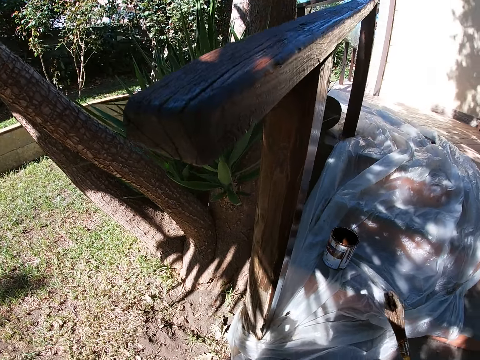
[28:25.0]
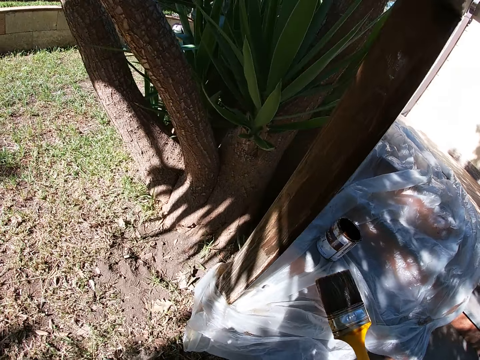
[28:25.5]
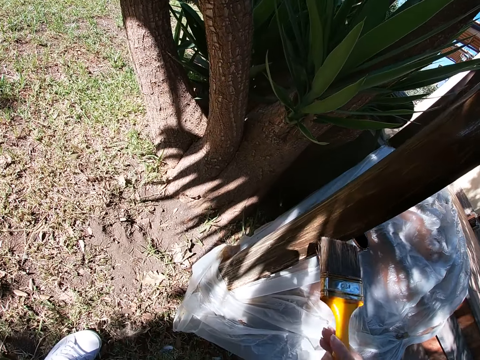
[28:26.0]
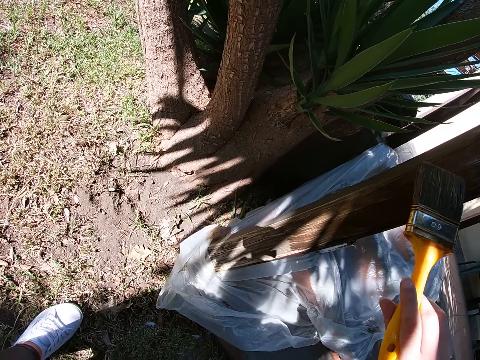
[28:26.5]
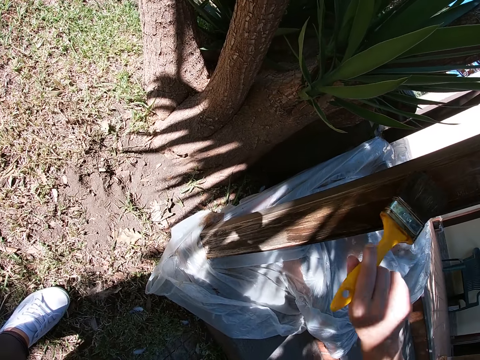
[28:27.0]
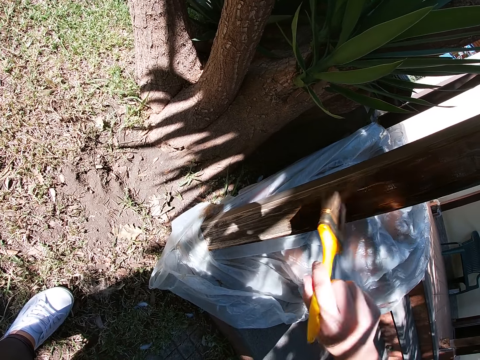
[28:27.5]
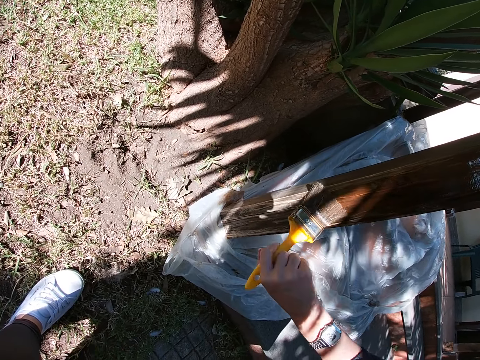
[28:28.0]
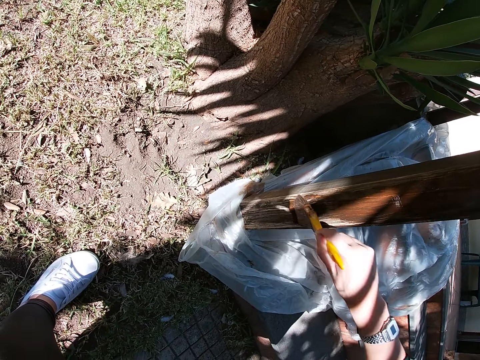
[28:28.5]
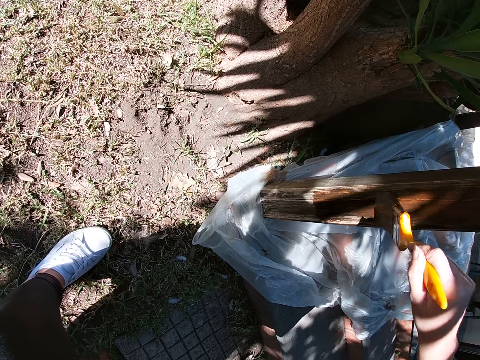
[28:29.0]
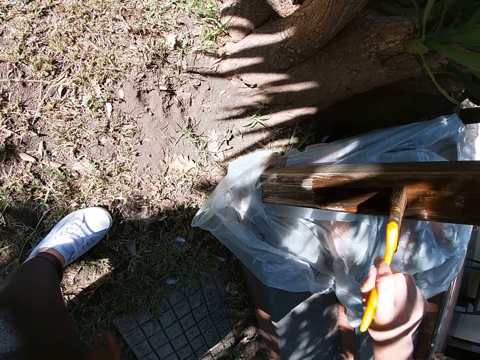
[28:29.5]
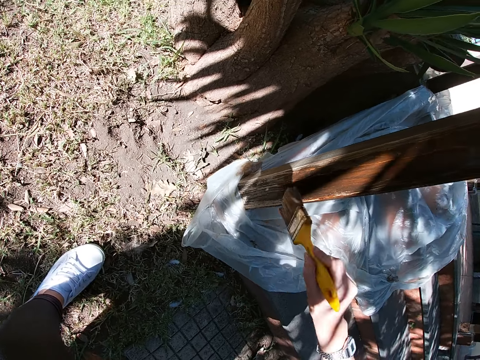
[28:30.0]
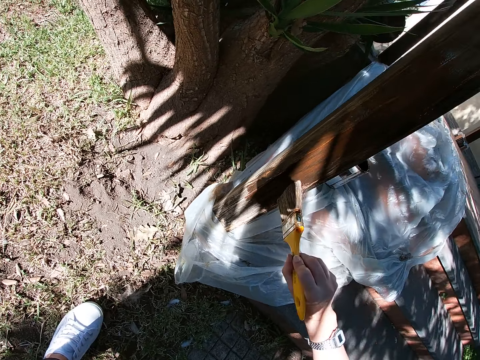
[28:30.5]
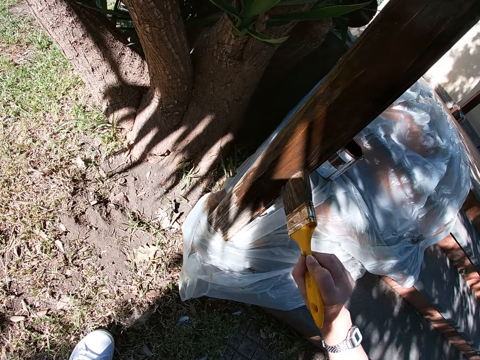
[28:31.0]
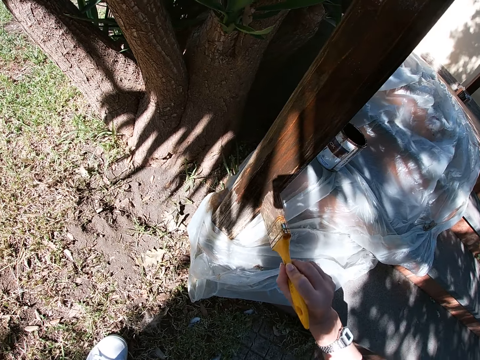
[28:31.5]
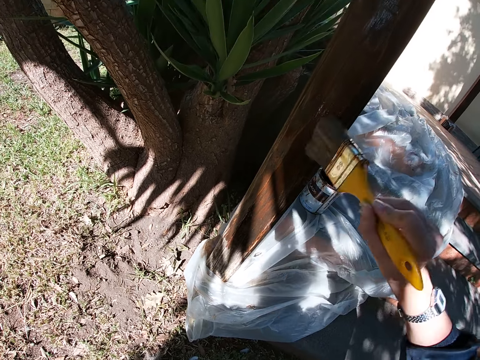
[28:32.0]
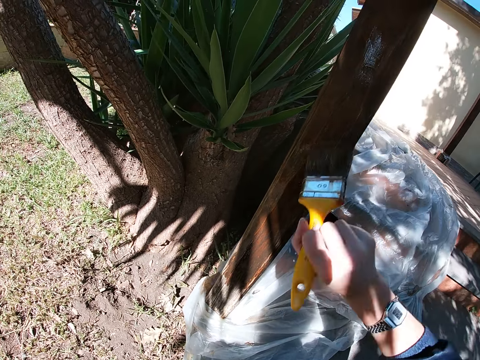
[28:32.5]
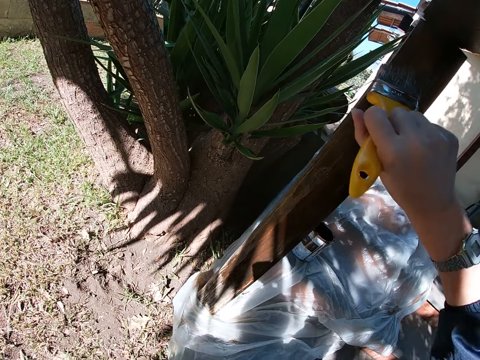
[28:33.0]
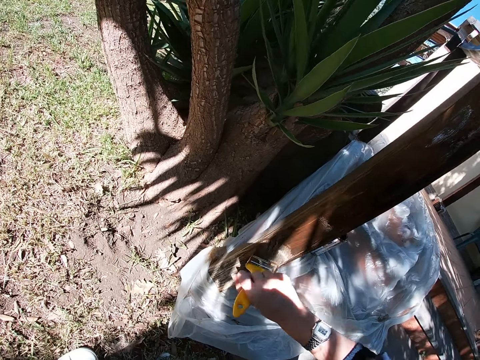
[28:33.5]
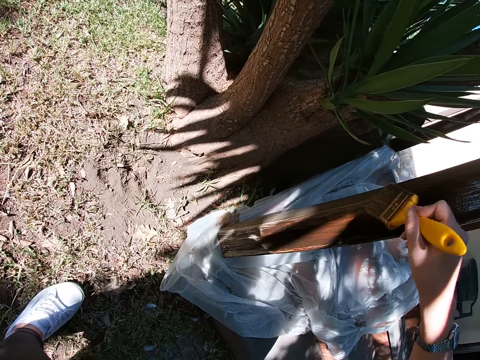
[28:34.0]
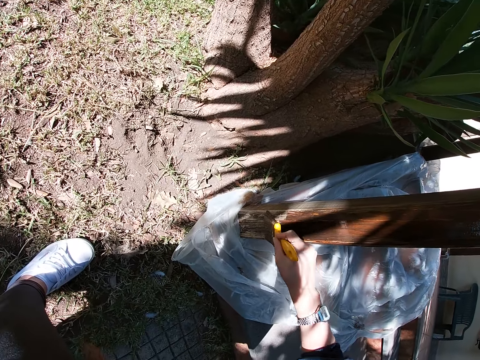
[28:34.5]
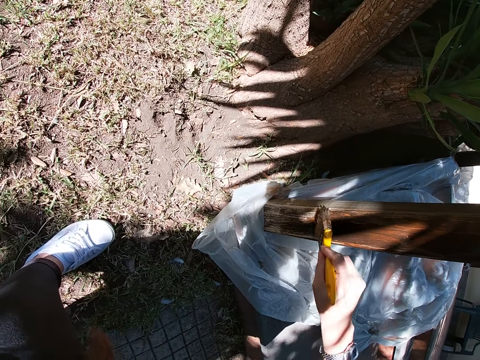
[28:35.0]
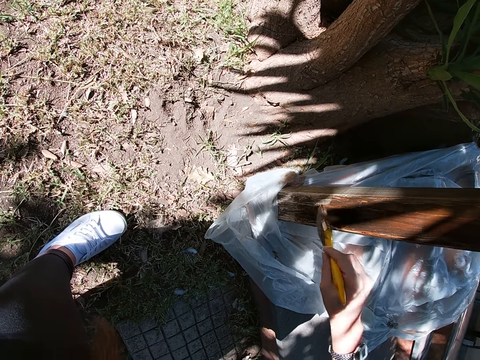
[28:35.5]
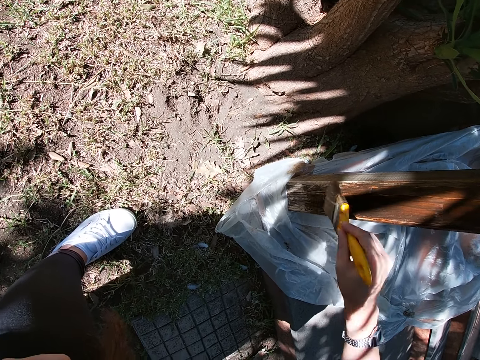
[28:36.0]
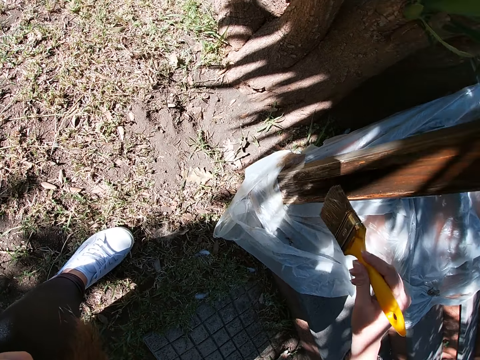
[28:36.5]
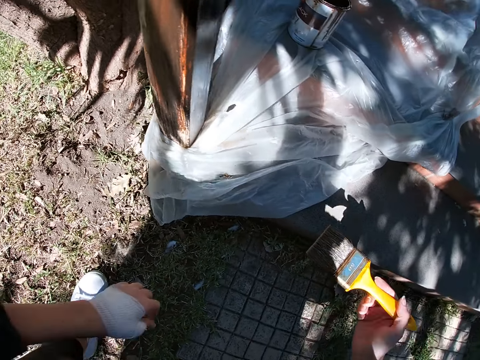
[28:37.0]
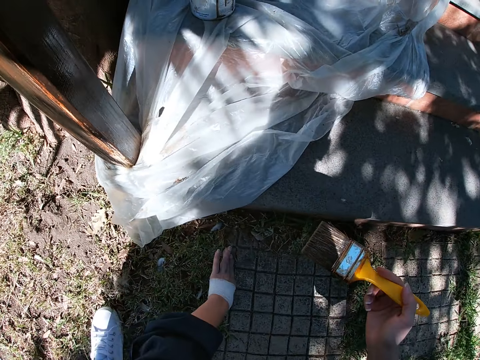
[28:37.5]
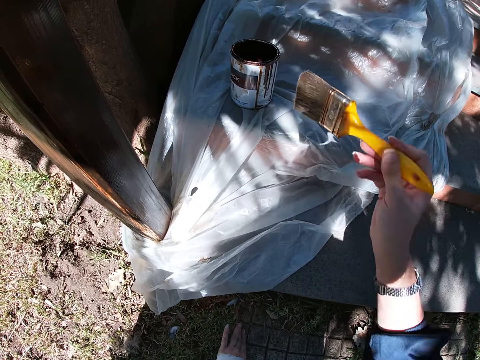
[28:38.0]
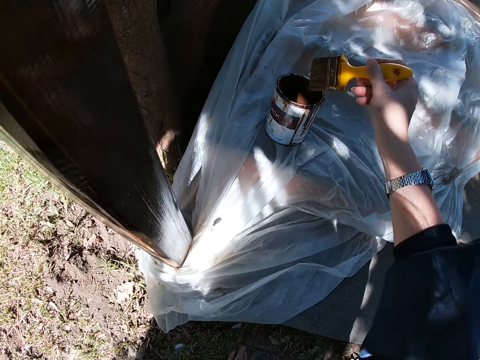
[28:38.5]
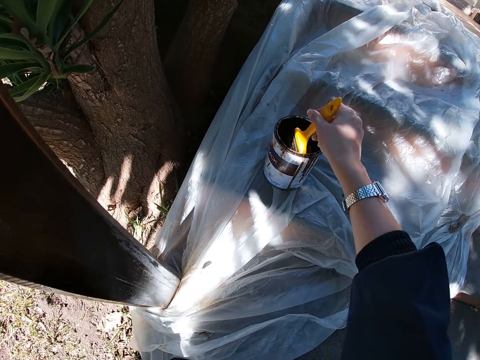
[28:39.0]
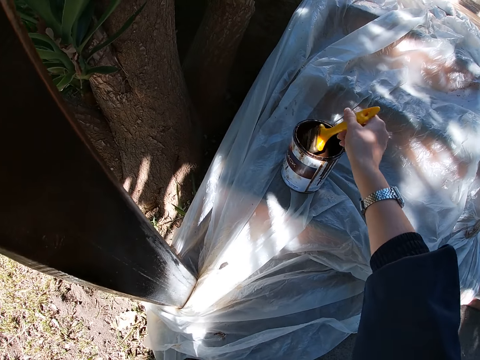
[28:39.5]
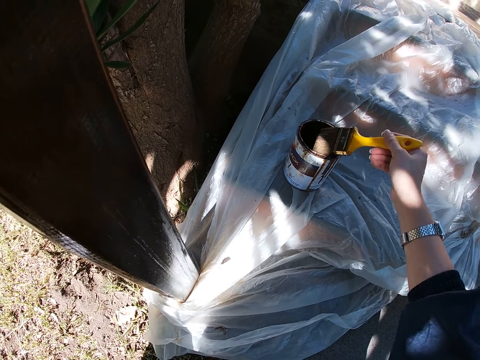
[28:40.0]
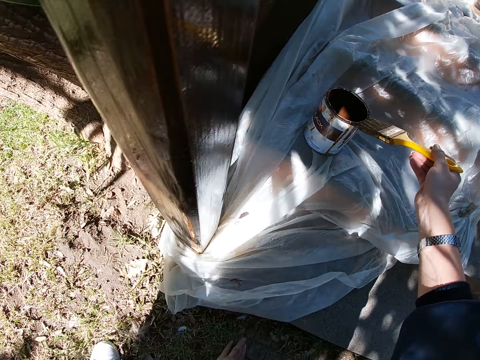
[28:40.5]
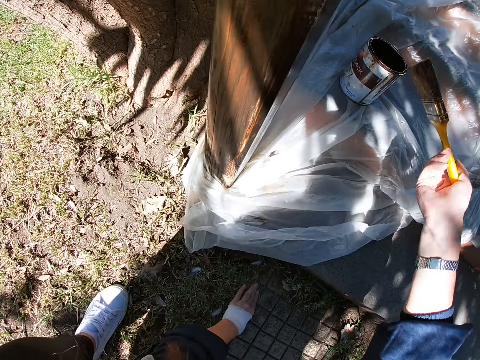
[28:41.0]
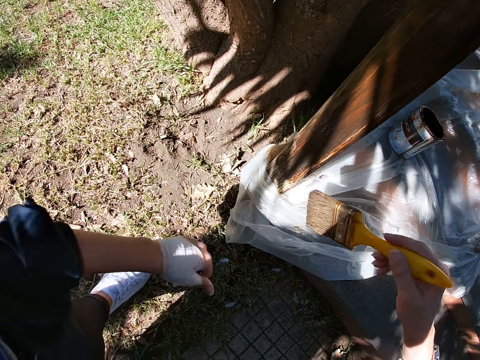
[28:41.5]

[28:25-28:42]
The camera wearer paints the wooden structure with the paint. She removes the paint brush from the wooden structure. She touches the floor with her left hand. She lifts up the paint brush. She dips the paint brush in a container filled with paint. She takes out the paint brush from the container of paint. She brushes the paint brush against the mouth of the can of paint. She drips off paint from the paint brush. She lifts up the paint brush from the can of paint.

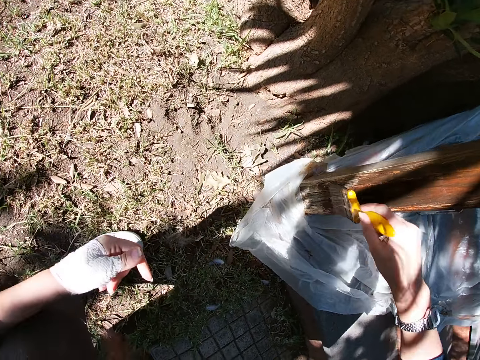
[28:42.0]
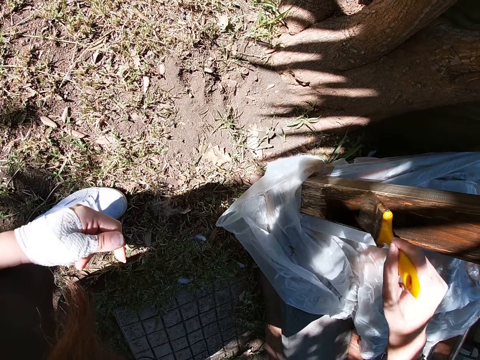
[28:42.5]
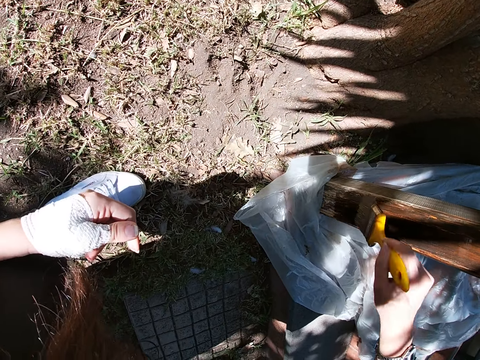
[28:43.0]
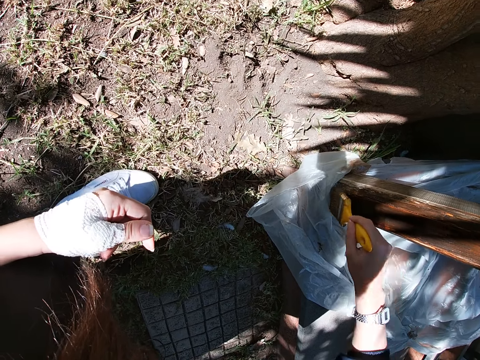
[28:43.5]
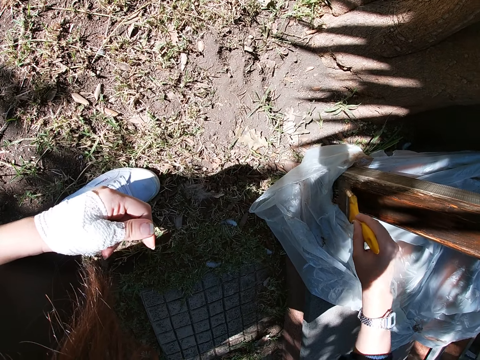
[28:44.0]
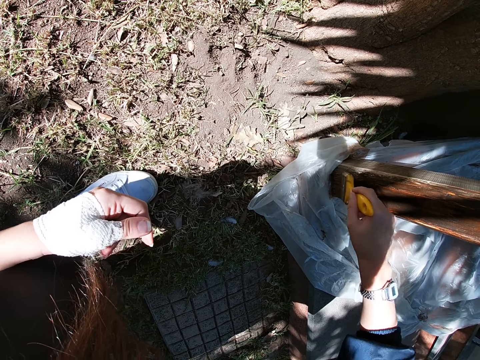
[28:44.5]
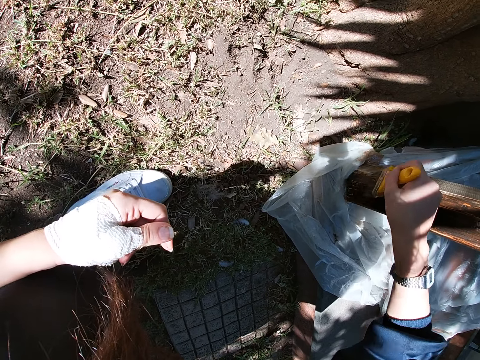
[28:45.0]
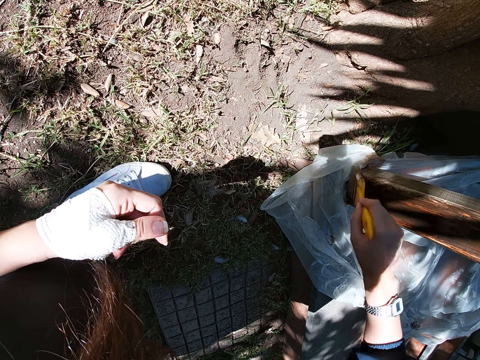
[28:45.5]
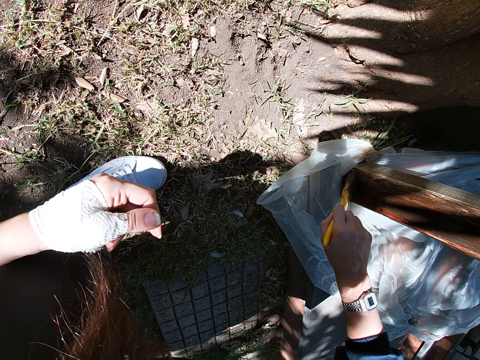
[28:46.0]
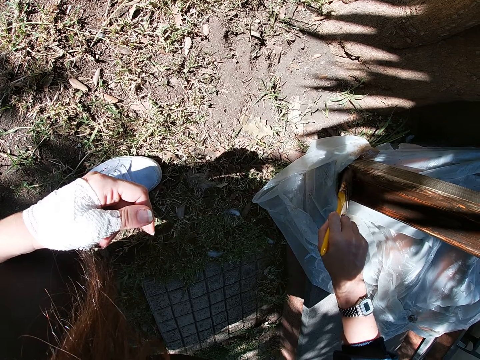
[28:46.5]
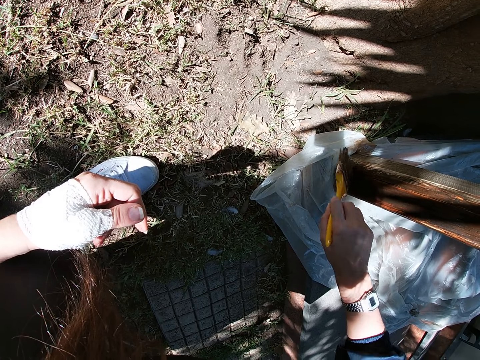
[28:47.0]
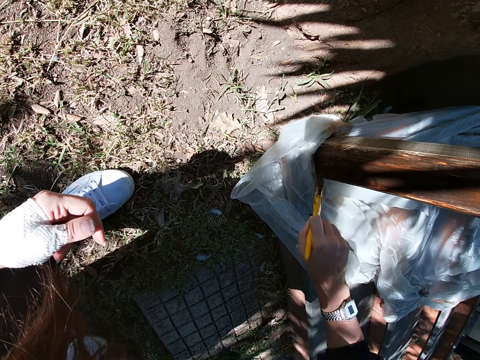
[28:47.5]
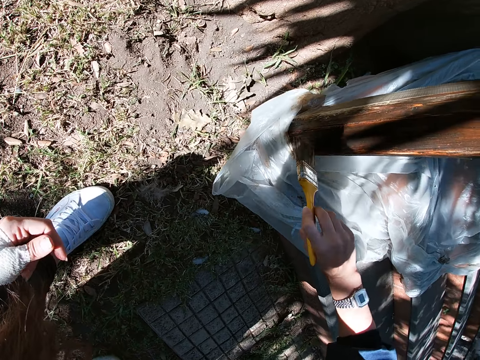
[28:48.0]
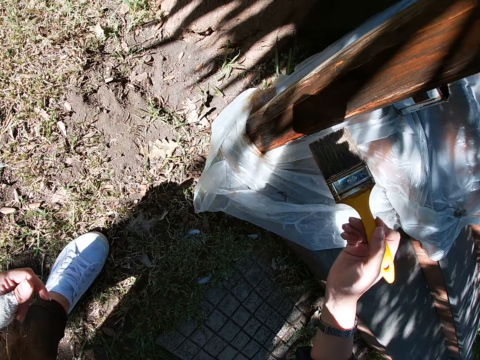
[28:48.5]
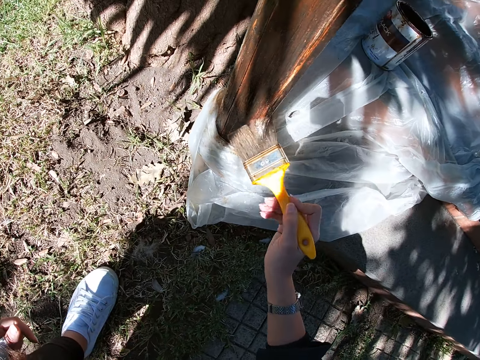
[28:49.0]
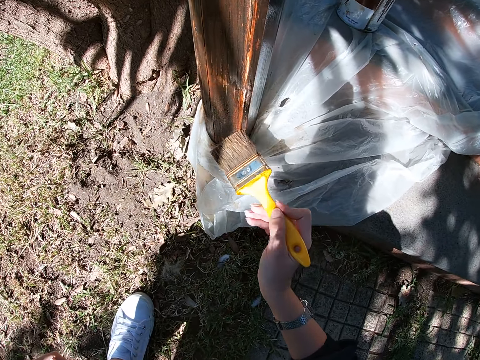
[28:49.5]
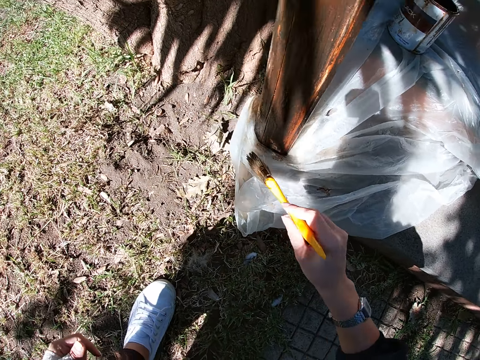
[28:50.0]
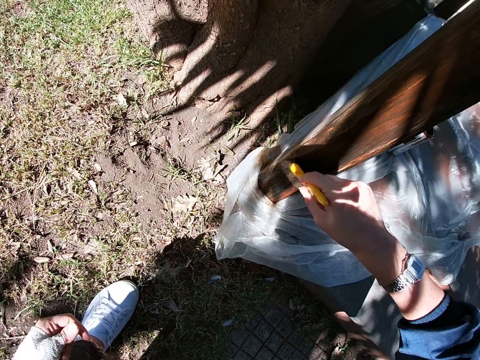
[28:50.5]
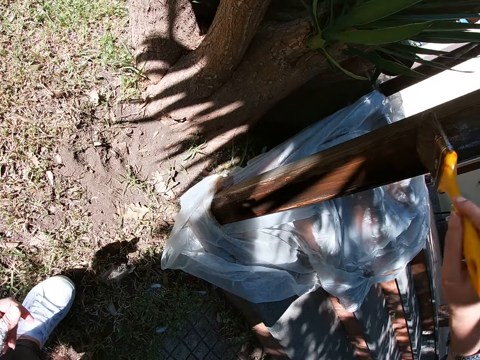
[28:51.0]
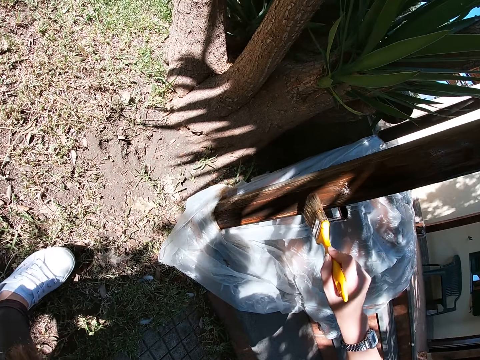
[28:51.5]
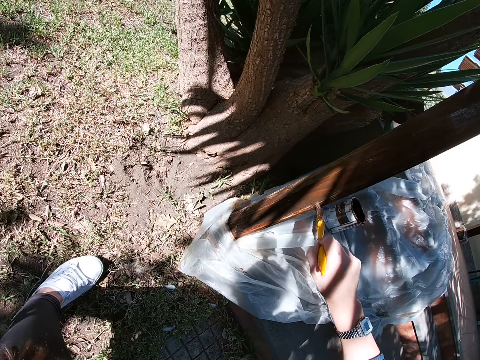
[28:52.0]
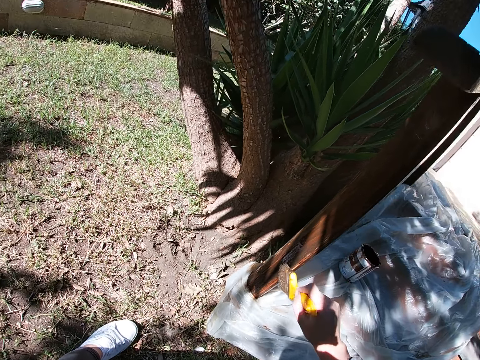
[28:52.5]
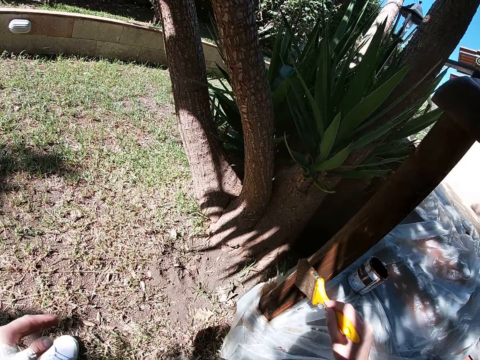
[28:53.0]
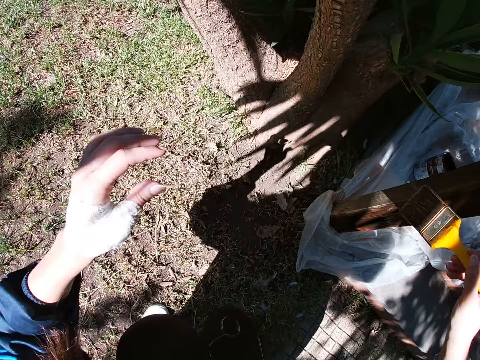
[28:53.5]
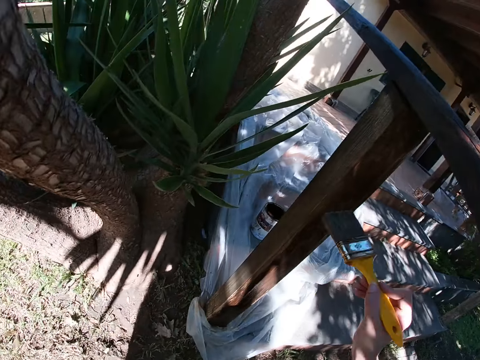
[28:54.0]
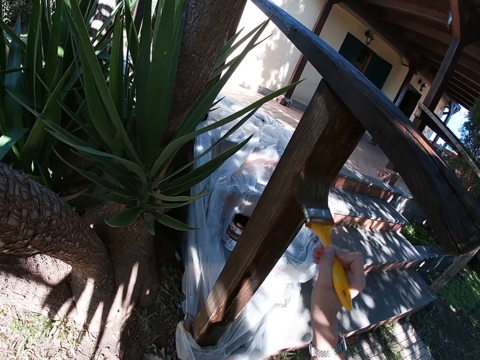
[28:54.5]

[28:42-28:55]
The camera wearer paints the wooden structure with the paint.
